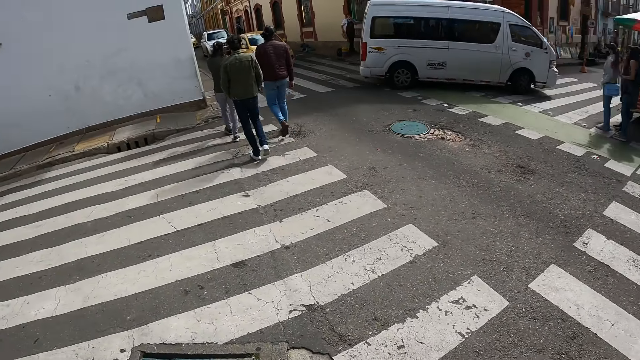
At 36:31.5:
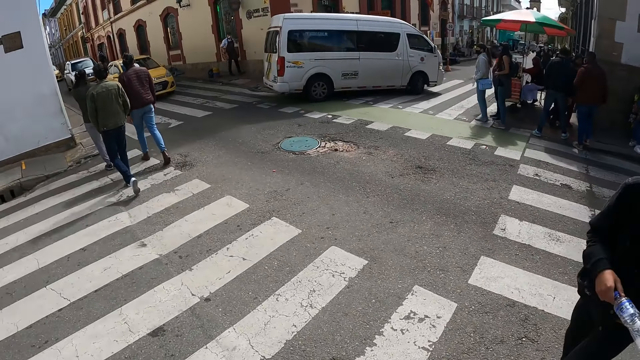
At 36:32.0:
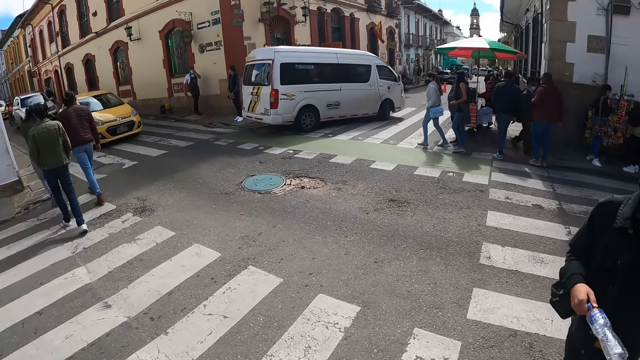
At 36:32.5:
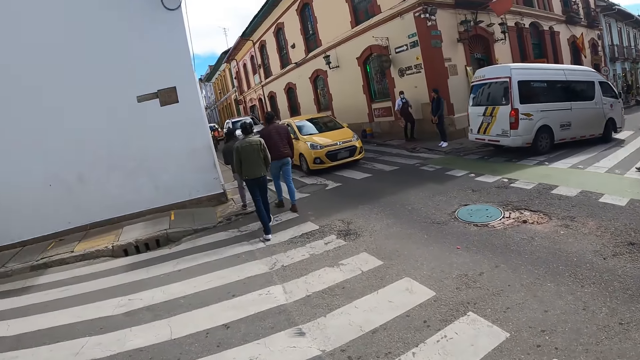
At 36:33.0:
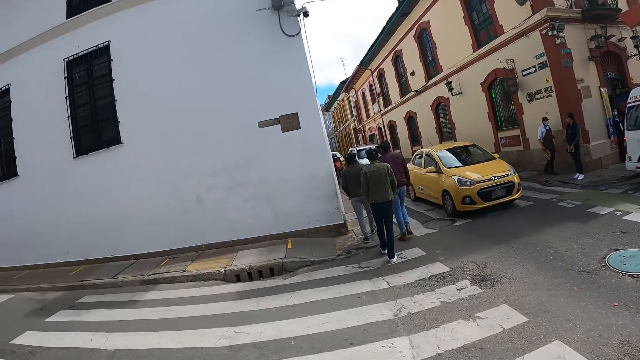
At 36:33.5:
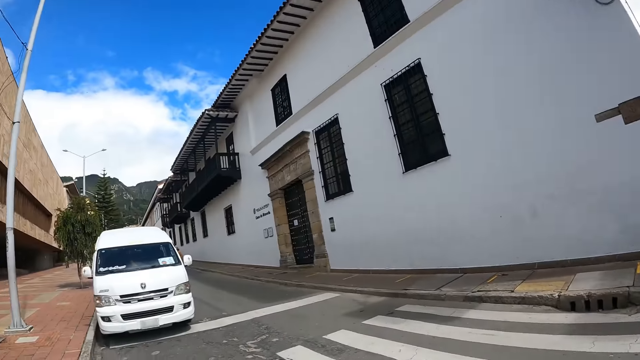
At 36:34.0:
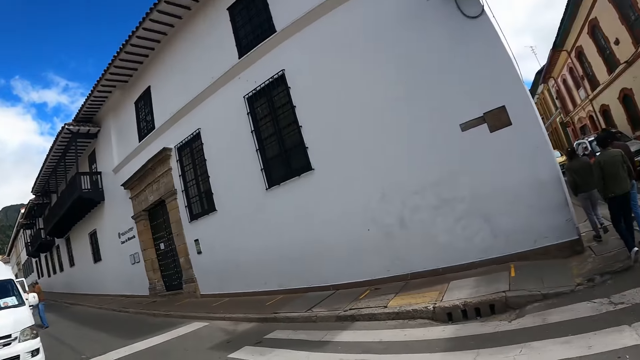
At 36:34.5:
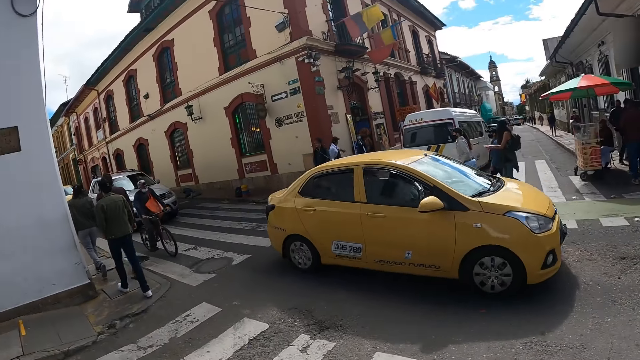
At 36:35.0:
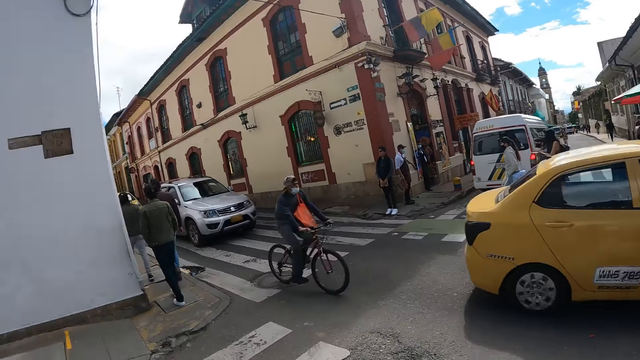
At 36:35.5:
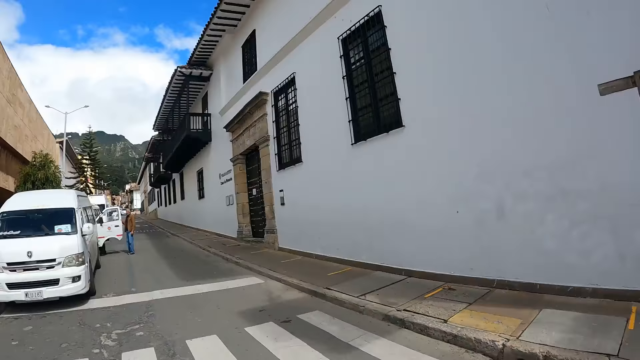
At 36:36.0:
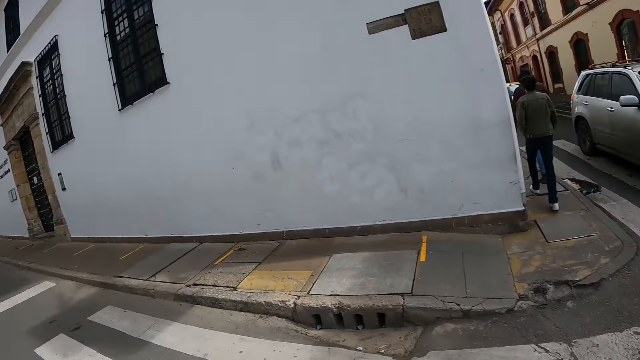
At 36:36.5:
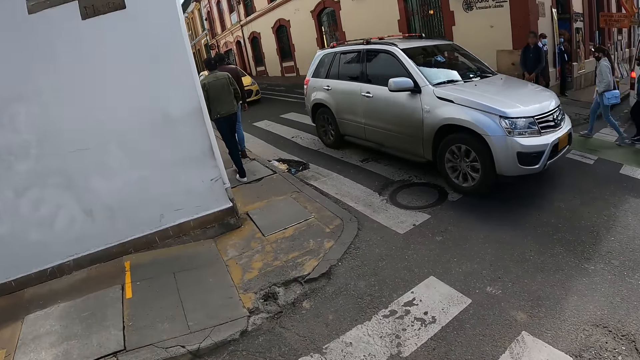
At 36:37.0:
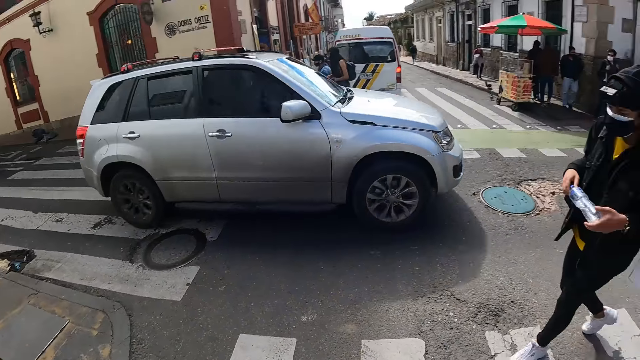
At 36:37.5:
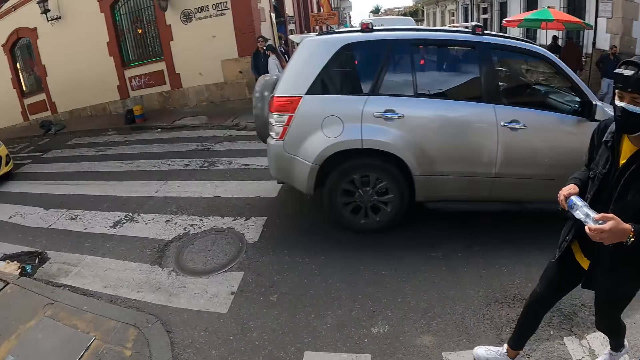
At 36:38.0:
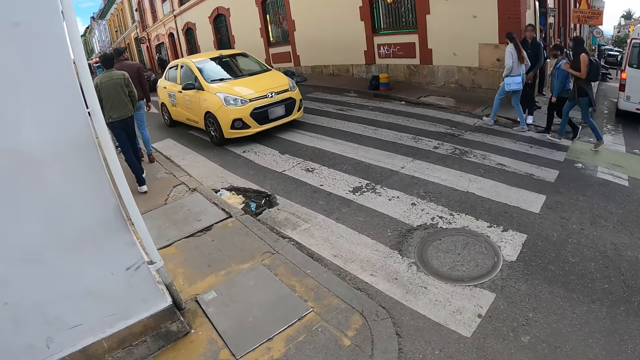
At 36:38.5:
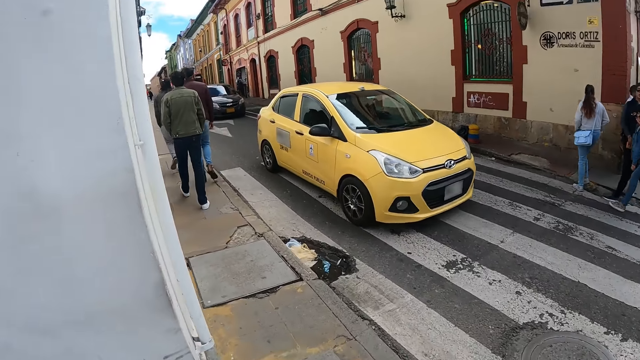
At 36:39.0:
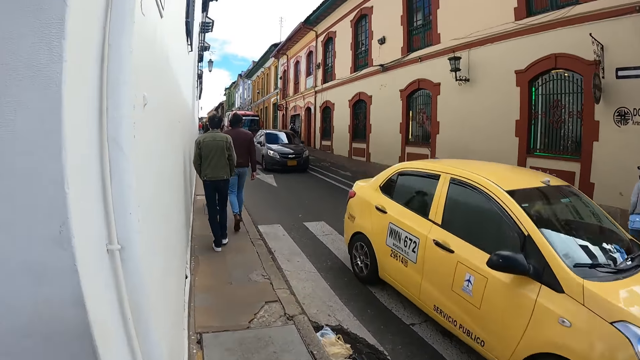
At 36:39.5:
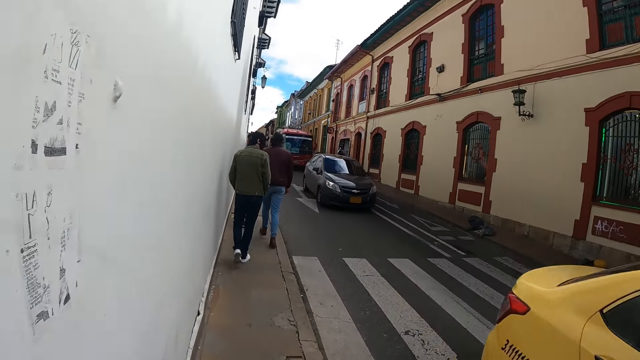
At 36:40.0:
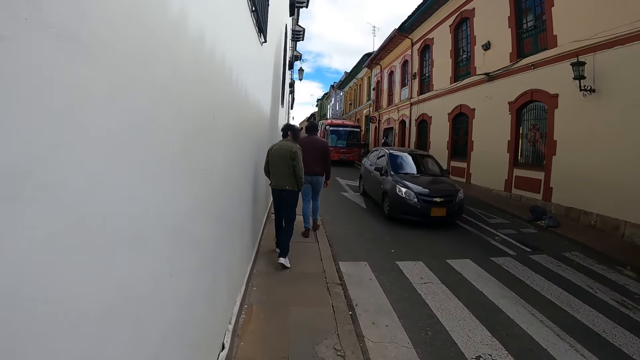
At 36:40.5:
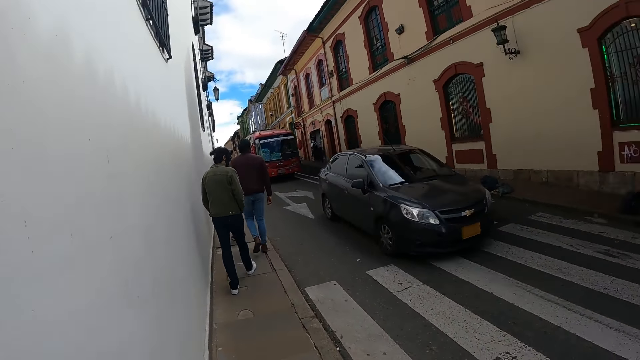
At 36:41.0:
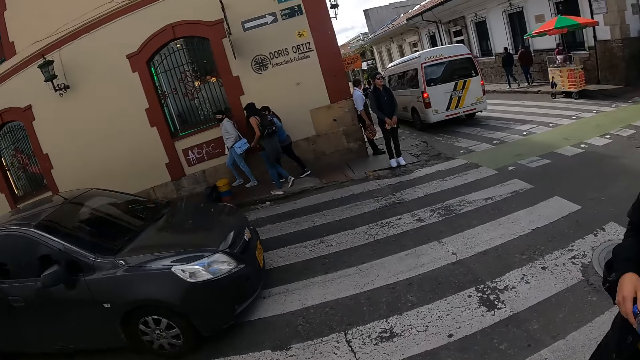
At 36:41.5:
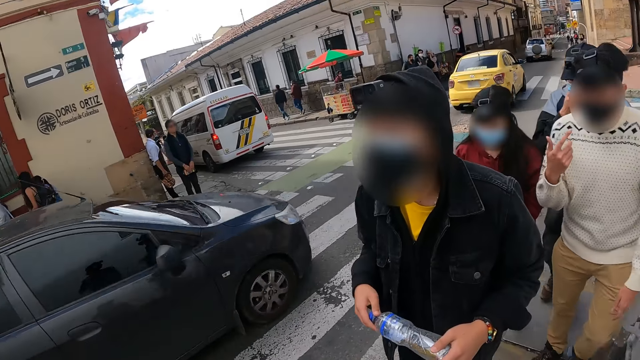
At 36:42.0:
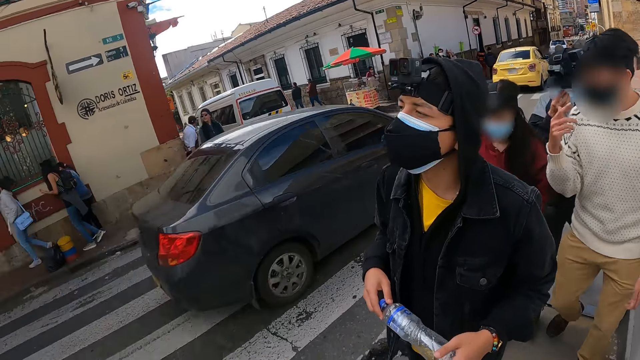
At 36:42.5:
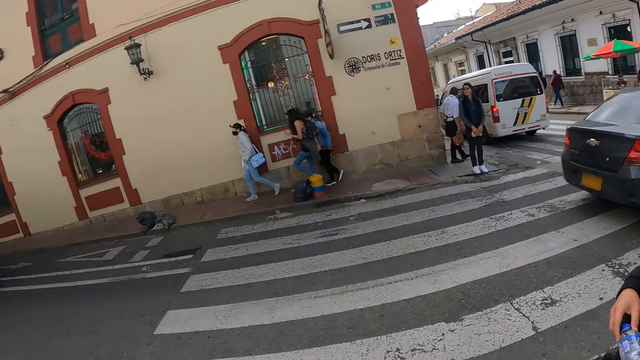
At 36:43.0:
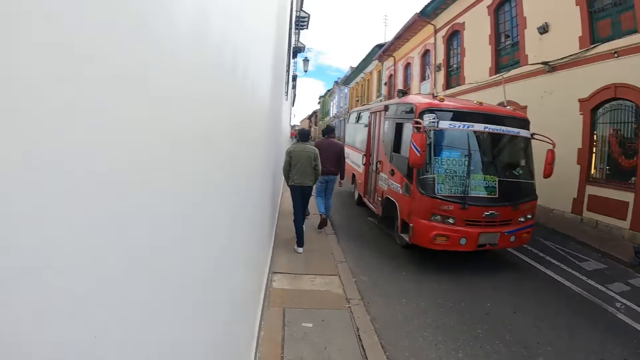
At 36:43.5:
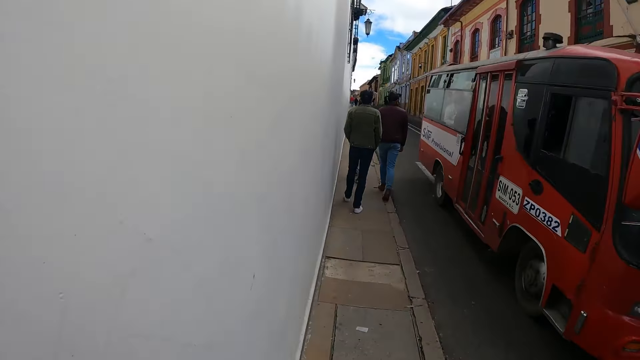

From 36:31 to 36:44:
The camera wearer crosses a zebra crossing. They walk along the pavement.

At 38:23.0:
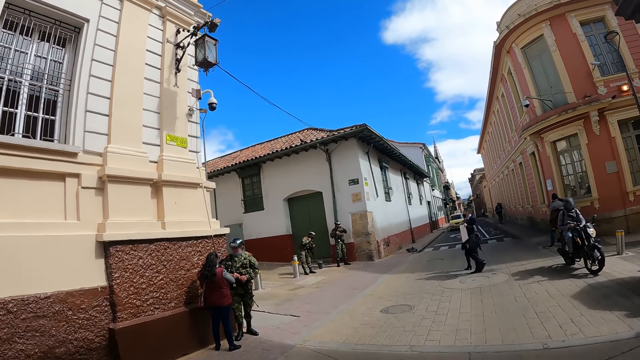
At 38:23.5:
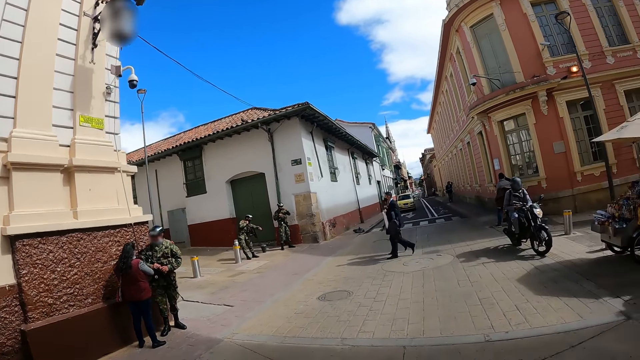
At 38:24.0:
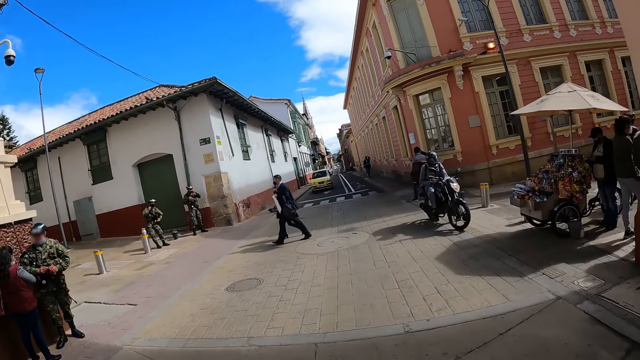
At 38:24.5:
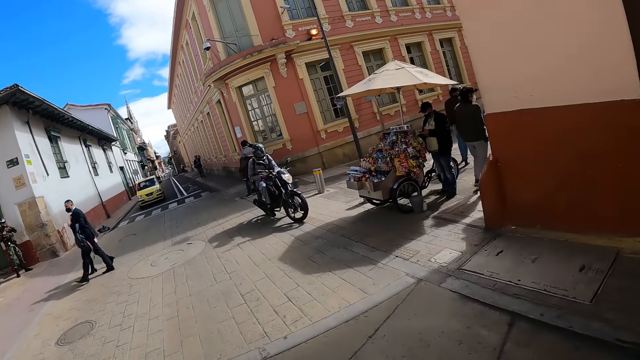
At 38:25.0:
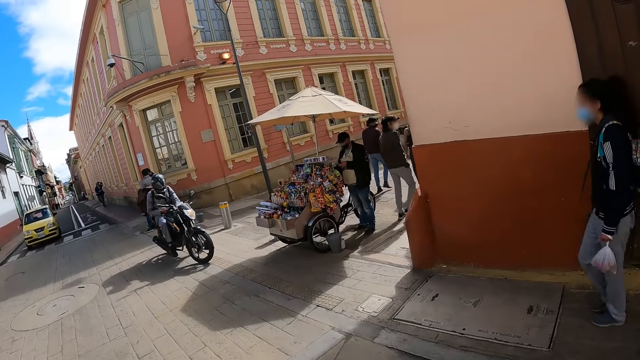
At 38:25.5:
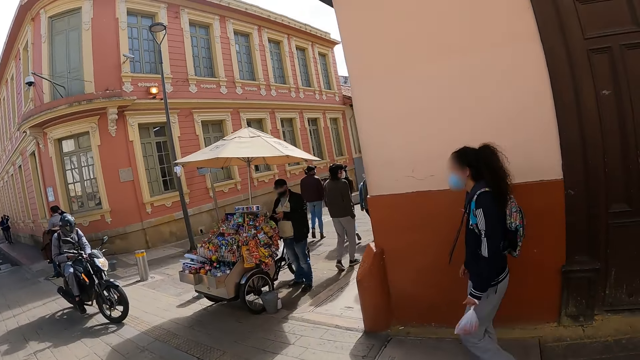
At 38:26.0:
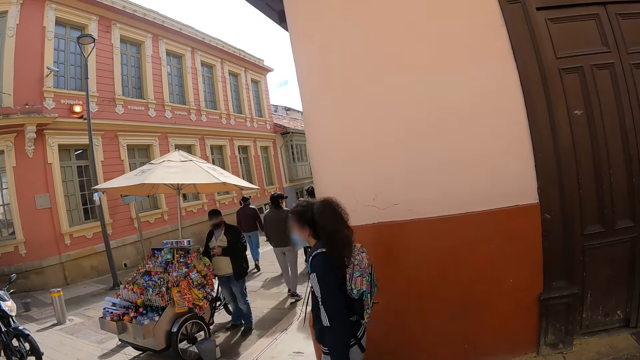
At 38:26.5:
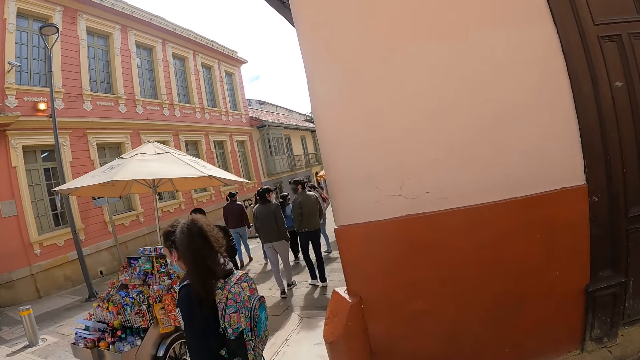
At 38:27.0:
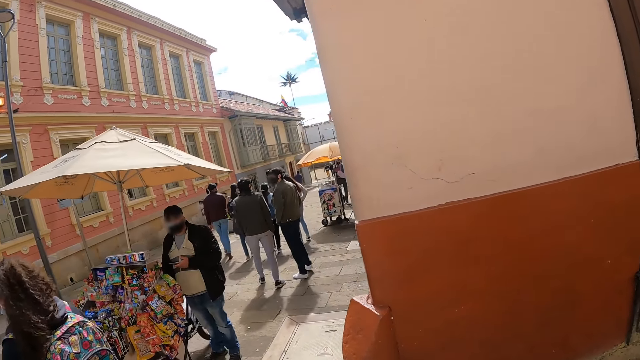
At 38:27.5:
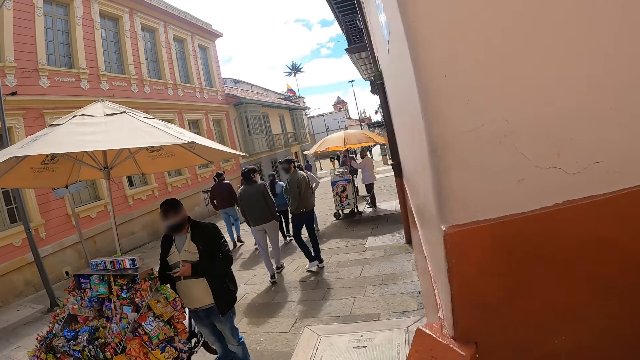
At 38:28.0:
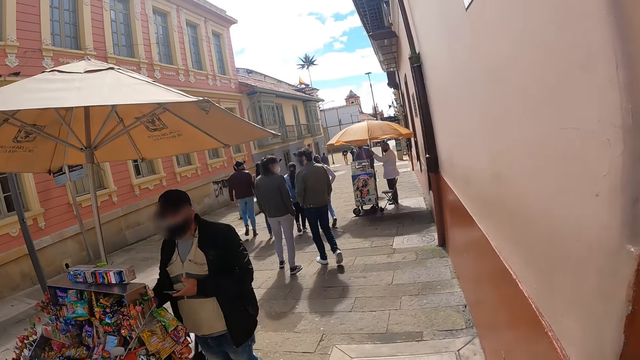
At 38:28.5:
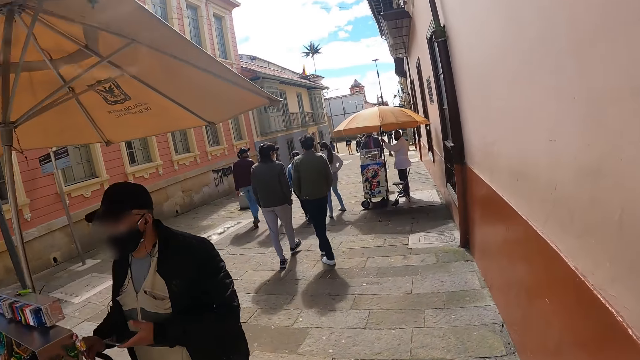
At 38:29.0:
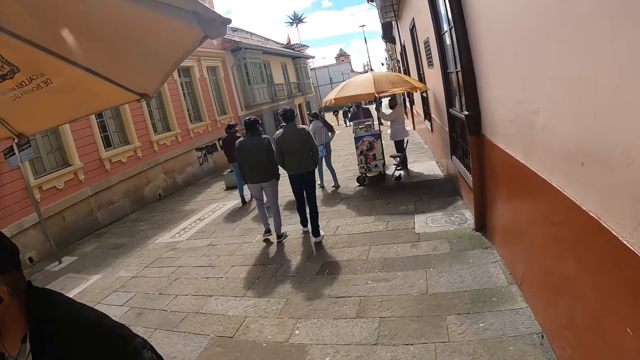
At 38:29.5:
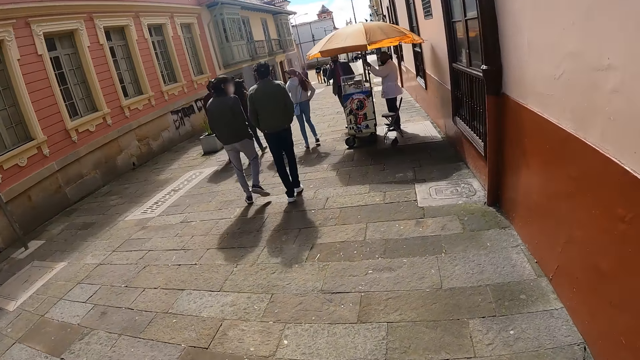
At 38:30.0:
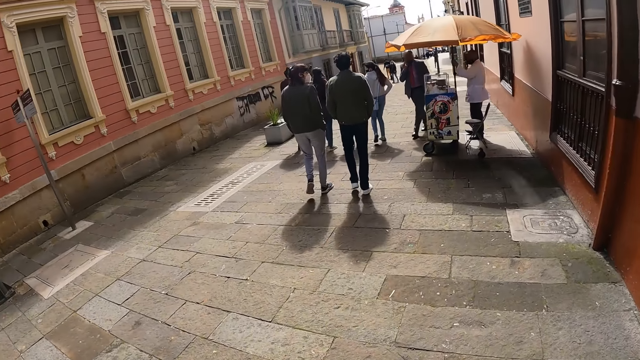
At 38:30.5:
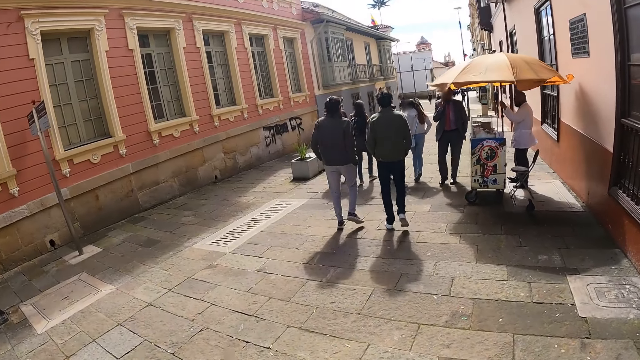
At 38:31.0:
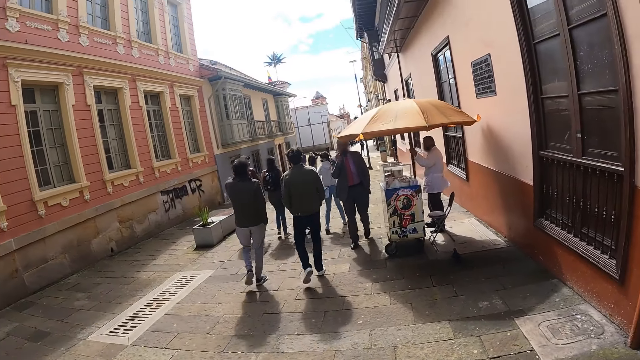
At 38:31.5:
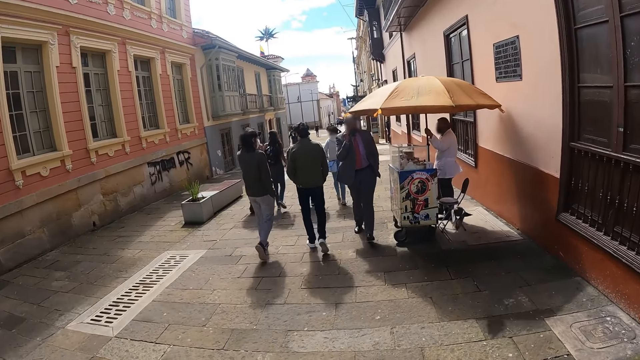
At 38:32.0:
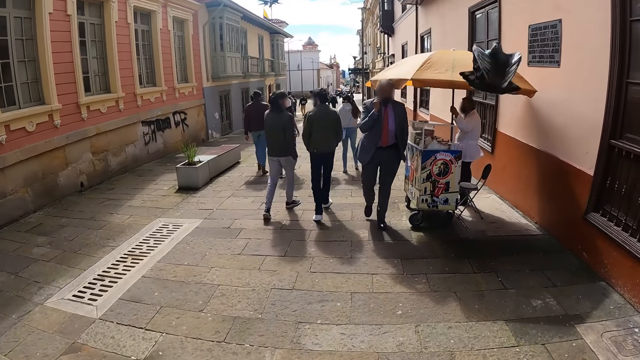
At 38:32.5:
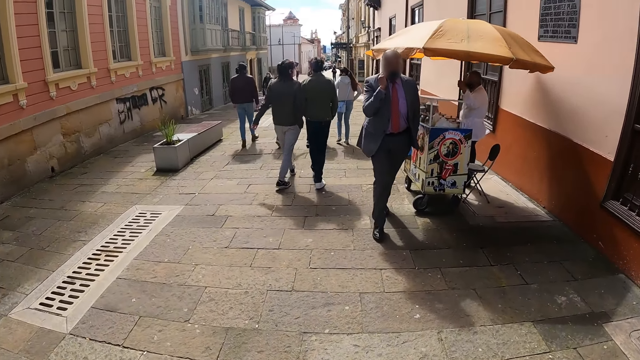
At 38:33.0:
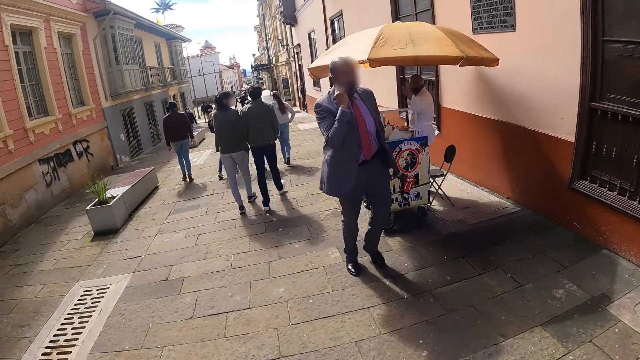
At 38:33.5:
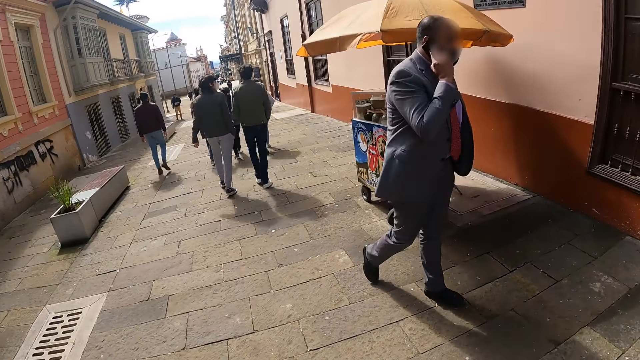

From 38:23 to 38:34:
The camera wearer crosses a zebra crossing. They walk along the pavement.
